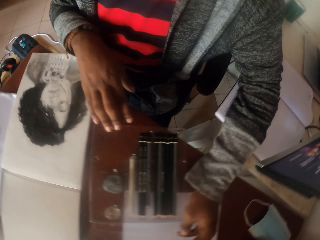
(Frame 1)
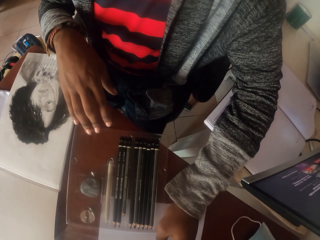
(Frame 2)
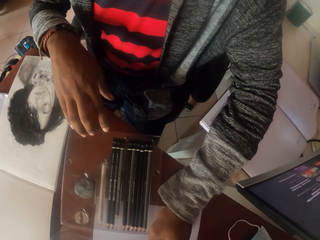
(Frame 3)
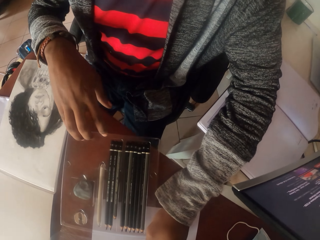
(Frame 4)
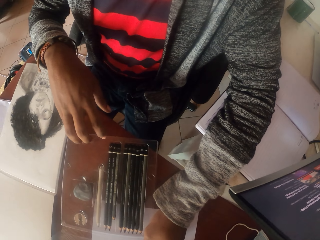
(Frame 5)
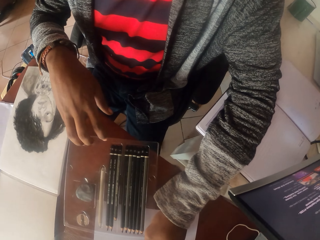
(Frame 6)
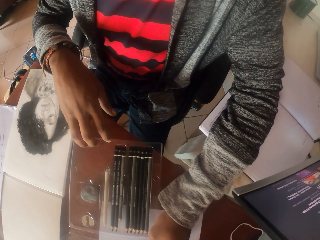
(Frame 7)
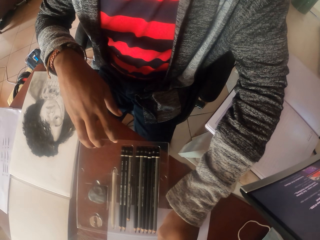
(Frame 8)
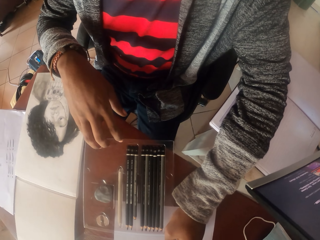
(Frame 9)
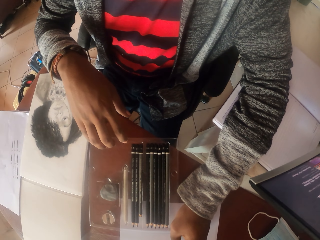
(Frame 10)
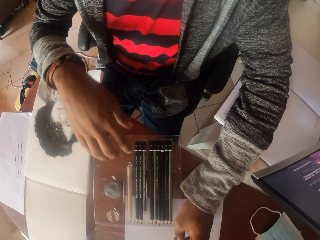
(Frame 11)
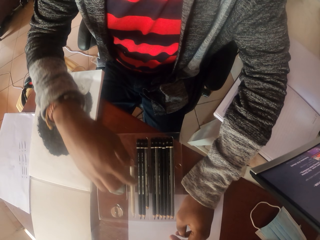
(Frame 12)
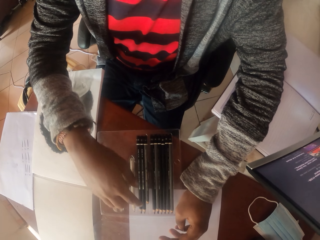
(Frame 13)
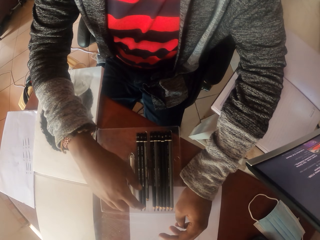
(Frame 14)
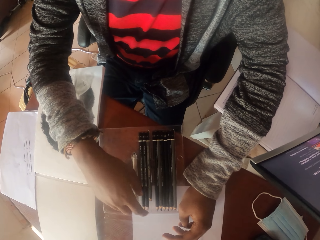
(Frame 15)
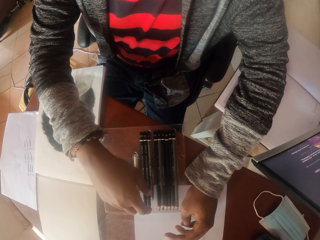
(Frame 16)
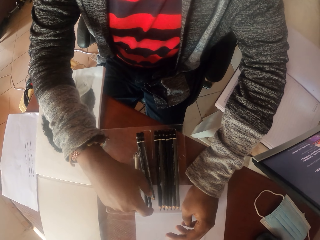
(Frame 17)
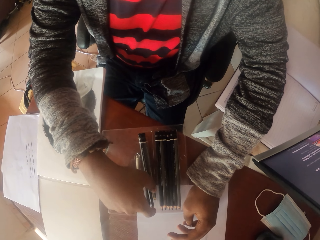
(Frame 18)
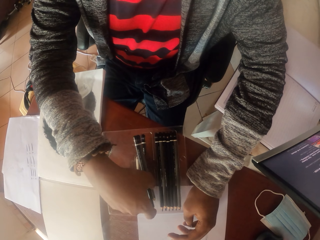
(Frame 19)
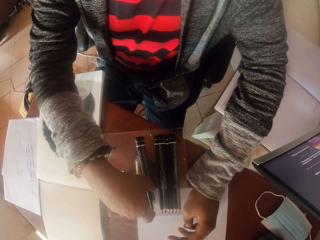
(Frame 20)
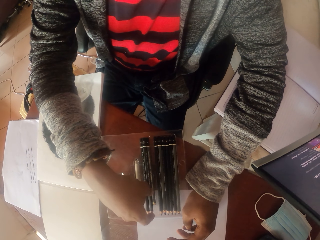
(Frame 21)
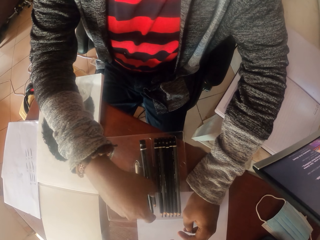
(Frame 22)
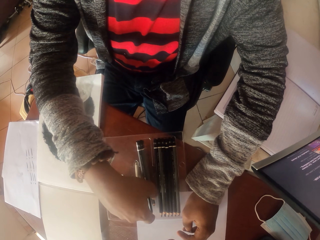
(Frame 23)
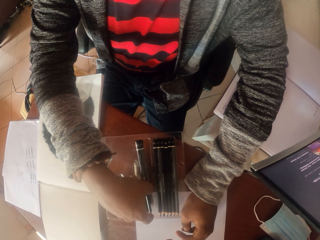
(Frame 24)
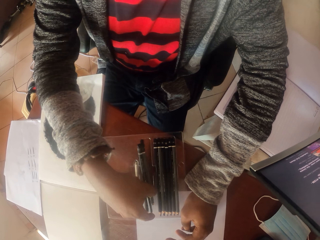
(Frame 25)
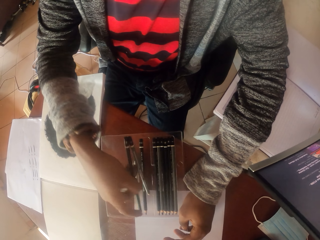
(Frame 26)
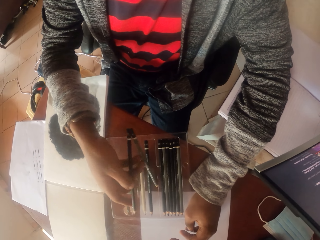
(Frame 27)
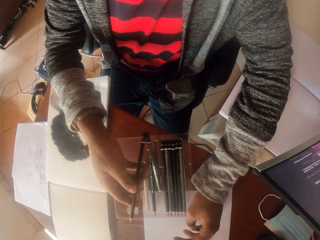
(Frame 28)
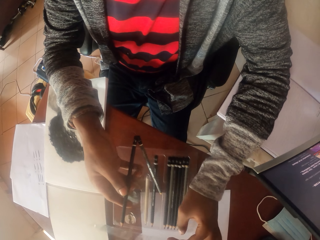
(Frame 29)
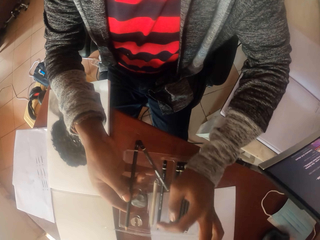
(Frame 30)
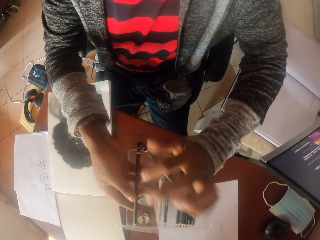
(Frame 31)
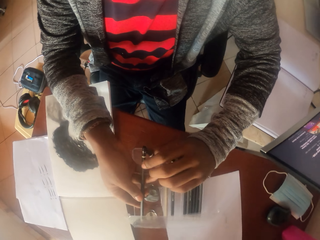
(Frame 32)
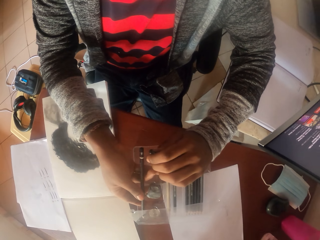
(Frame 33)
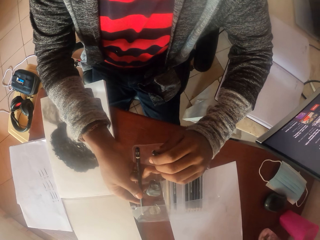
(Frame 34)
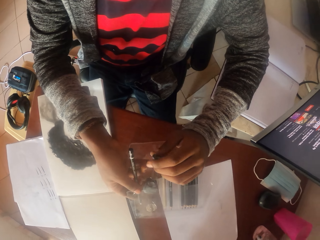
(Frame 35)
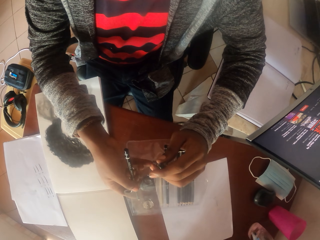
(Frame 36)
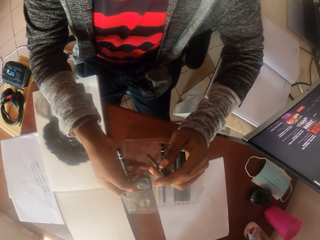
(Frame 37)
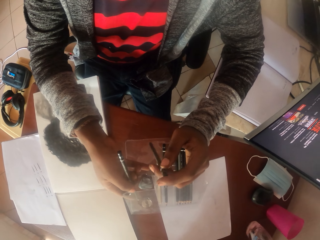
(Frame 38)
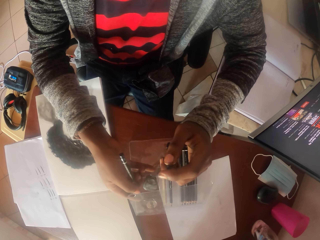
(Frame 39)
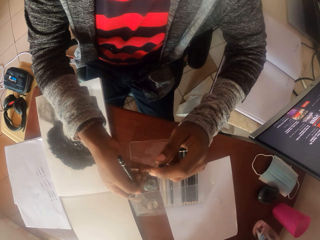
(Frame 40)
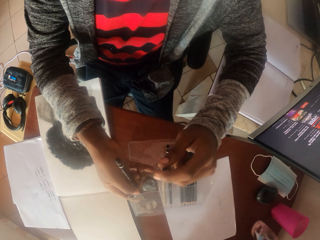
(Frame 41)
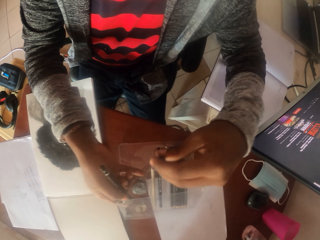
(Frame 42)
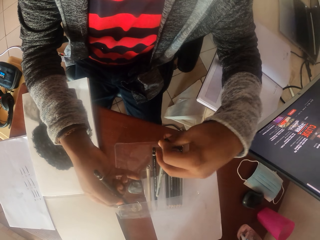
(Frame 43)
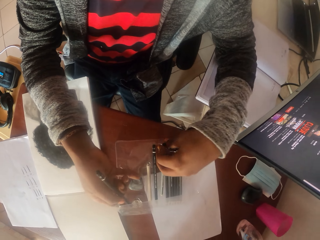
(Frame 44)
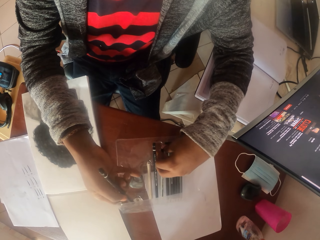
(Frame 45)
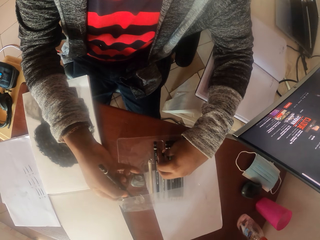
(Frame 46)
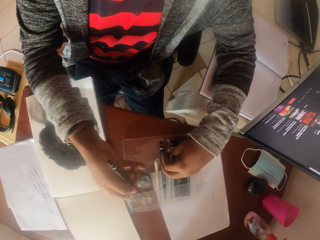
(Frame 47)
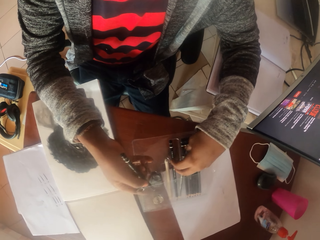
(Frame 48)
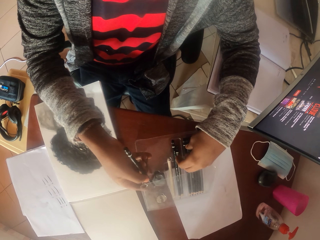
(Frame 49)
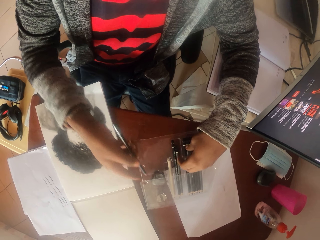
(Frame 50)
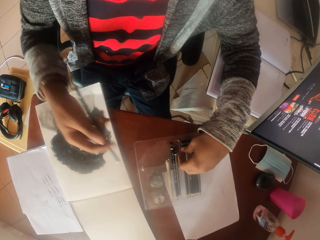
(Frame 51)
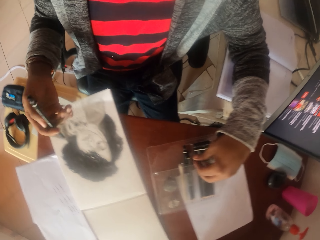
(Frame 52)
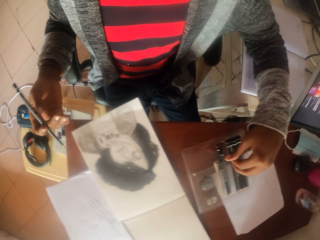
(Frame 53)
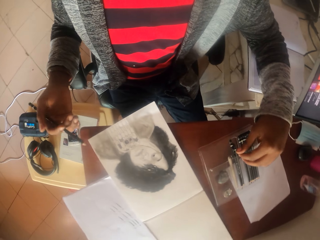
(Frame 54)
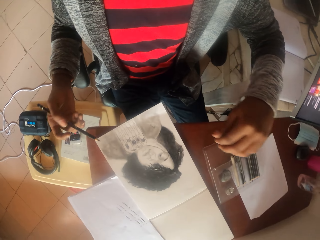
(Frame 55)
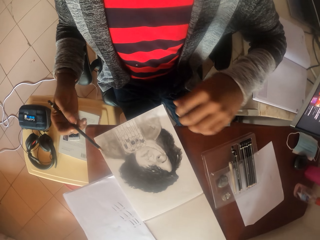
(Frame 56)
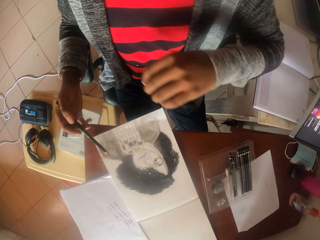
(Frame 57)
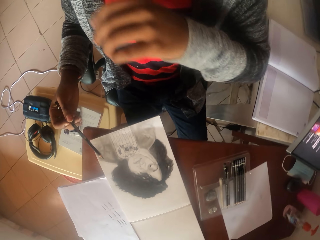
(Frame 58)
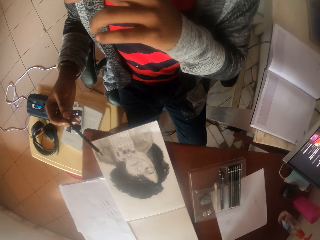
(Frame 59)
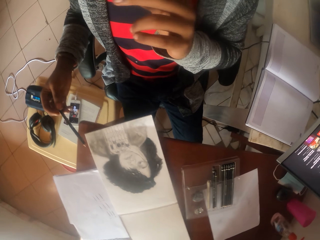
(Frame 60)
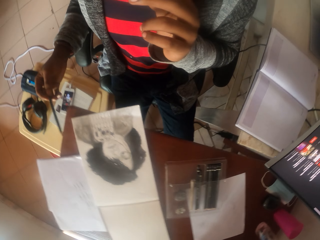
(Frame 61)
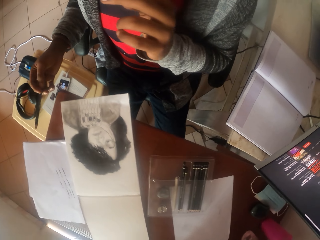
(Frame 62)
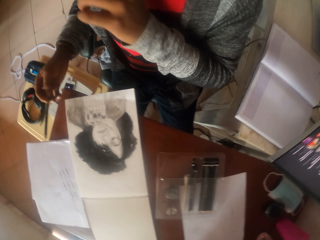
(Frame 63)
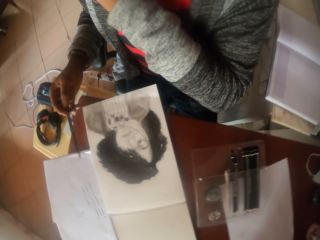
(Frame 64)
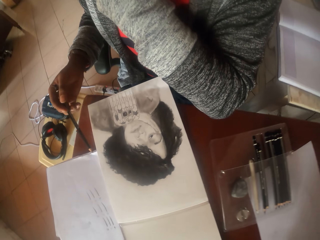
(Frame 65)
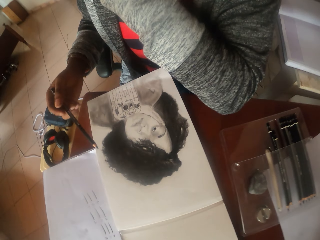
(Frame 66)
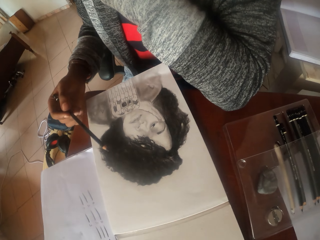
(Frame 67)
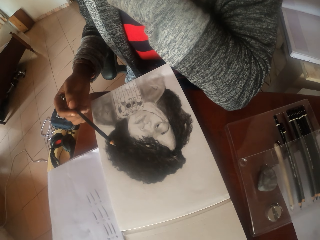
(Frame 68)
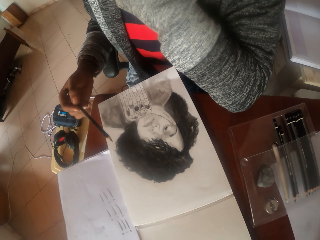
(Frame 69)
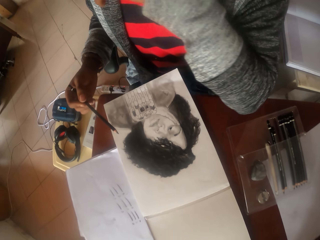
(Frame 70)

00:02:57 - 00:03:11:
The camera wearer looks at the pencils. They pick up a pencil. They put the pencil in the packet.

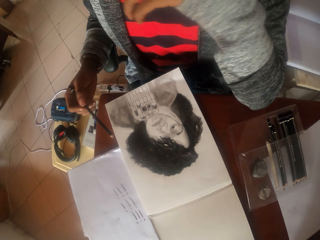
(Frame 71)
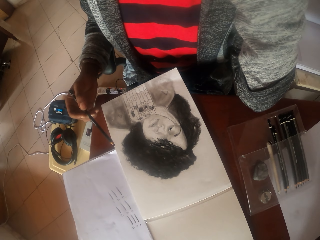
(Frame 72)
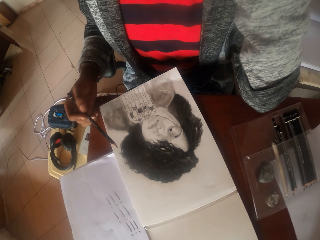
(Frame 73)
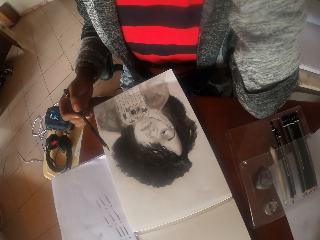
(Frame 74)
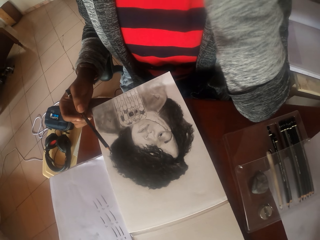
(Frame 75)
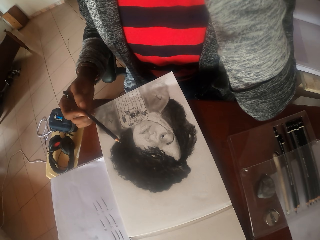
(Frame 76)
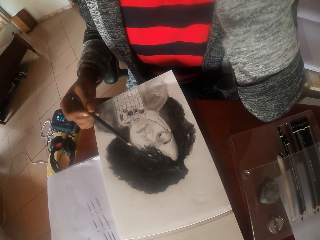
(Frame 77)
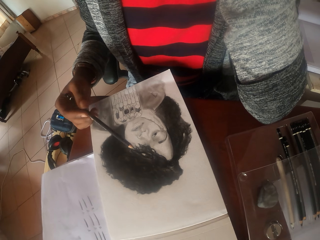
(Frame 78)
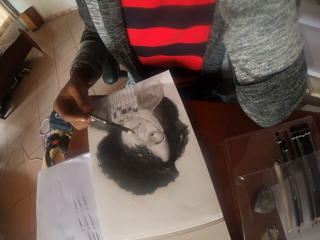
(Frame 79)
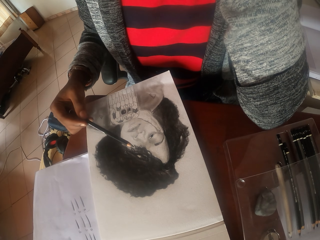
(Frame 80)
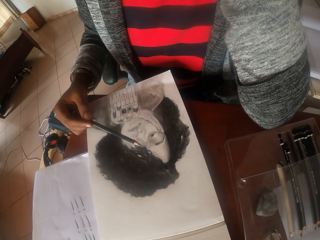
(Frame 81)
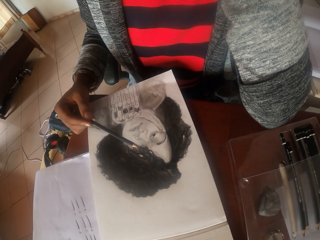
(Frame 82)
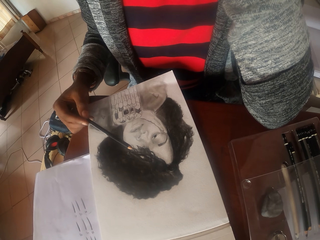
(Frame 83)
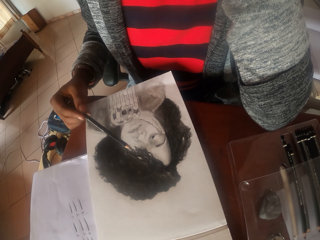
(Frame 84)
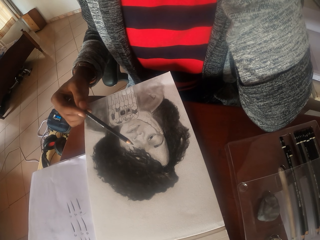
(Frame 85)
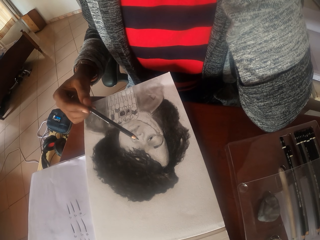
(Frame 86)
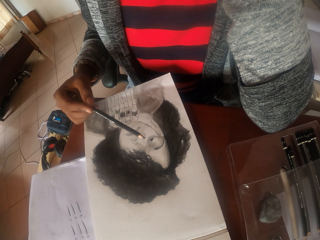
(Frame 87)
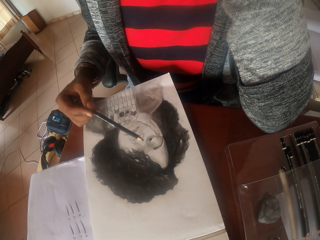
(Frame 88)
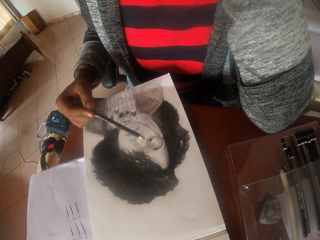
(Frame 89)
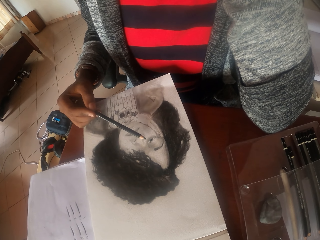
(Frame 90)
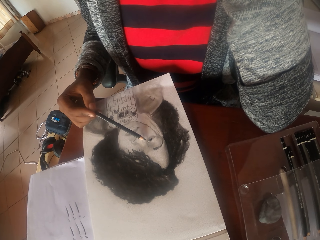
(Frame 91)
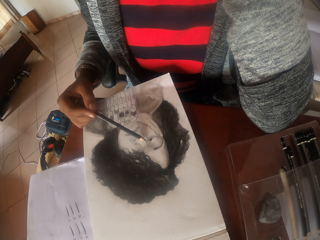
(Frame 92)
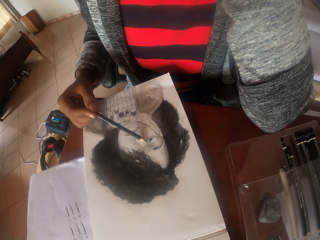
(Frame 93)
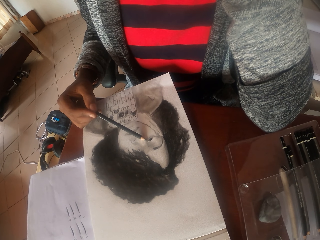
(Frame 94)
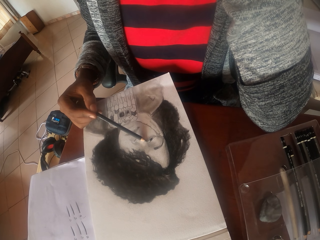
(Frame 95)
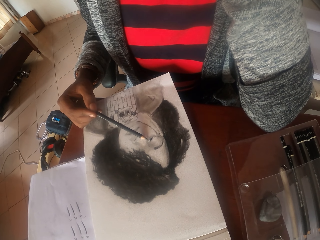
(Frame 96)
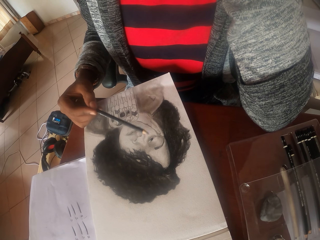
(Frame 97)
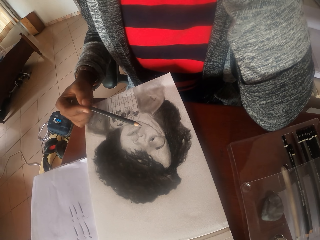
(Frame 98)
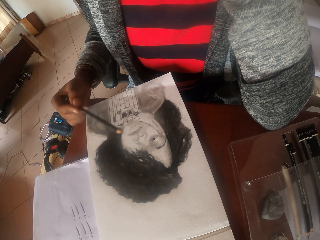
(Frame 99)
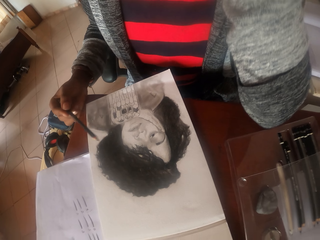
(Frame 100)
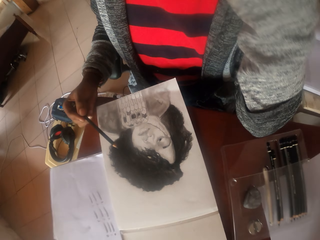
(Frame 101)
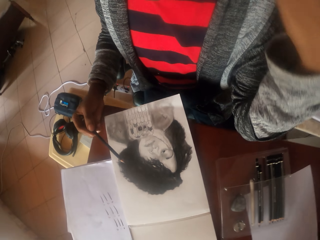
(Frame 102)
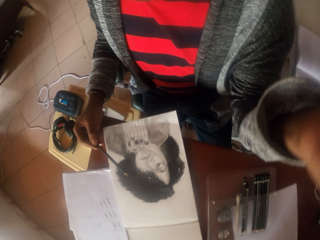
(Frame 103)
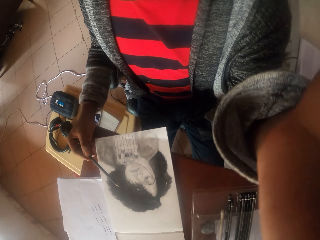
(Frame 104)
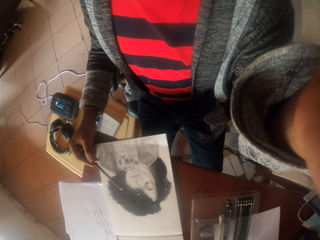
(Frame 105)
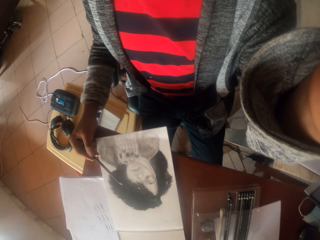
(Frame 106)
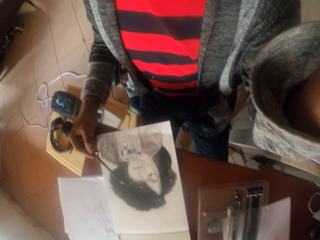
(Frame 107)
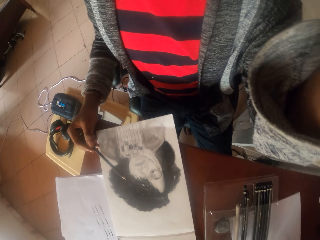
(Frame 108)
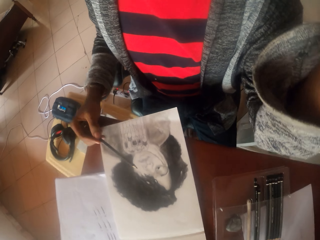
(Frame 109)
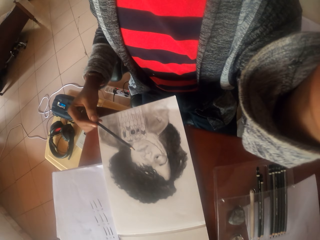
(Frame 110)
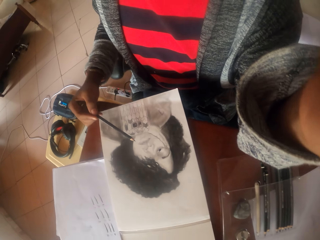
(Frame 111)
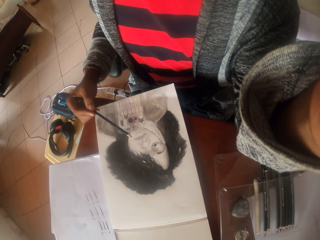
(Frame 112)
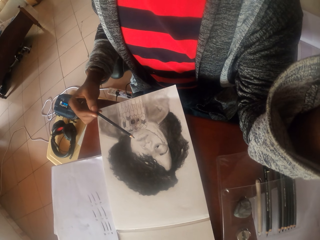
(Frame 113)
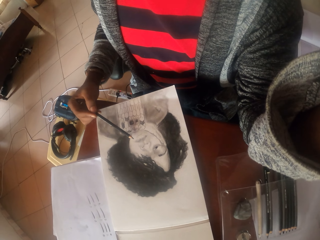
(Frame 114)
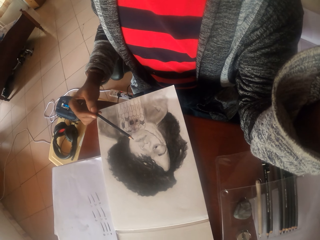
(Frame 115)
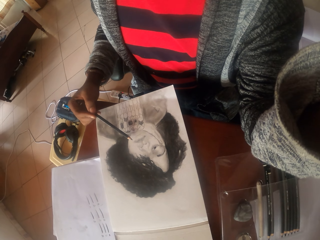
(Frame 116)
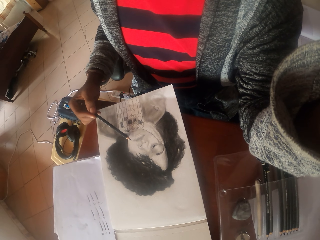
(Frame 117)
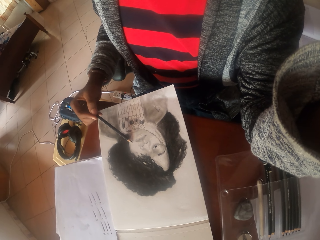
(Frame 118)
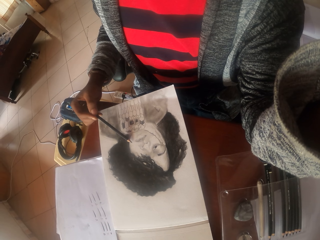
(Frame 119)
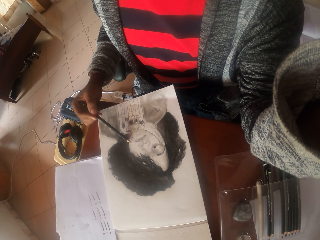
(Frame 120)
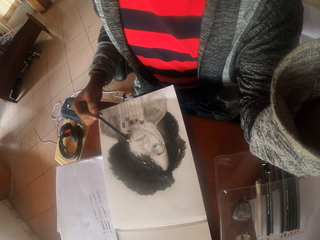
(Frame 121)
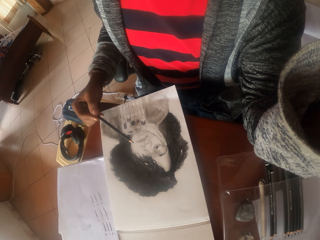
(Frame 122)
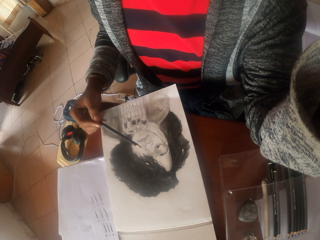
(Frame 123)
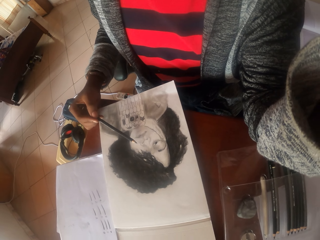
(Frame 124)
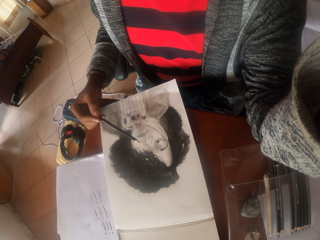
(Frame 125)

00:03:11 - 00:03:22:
The camera wearer paints the picture. They adjust the camera.
